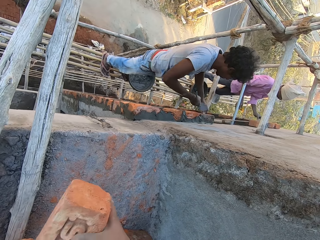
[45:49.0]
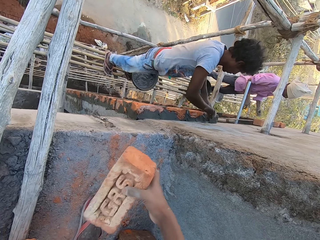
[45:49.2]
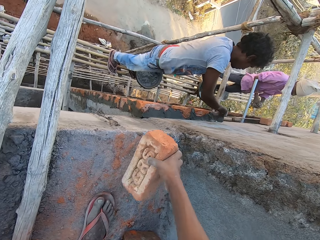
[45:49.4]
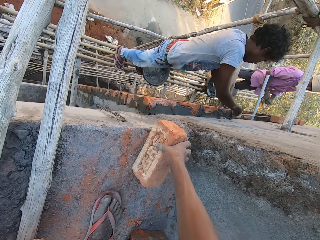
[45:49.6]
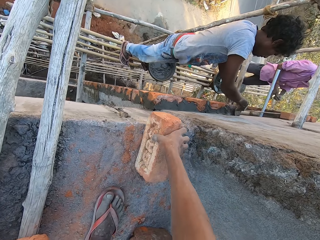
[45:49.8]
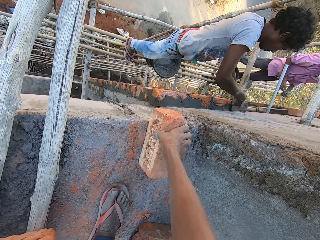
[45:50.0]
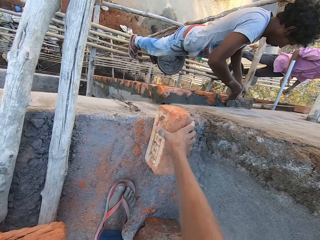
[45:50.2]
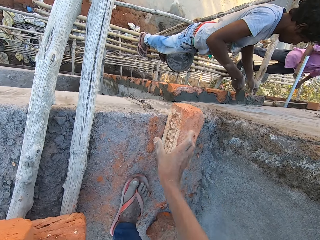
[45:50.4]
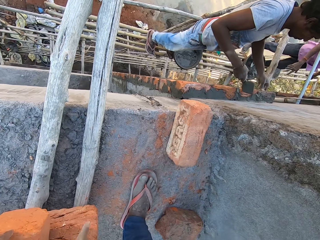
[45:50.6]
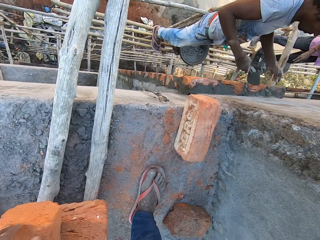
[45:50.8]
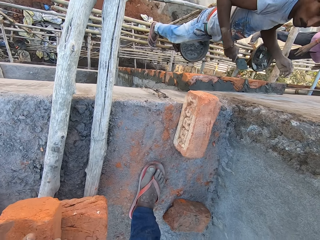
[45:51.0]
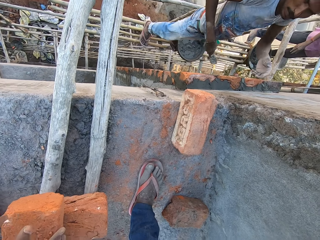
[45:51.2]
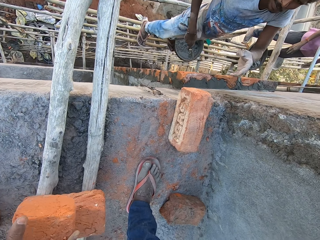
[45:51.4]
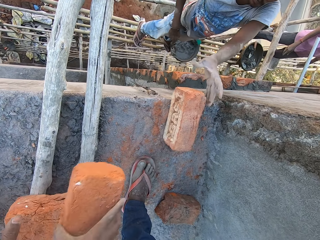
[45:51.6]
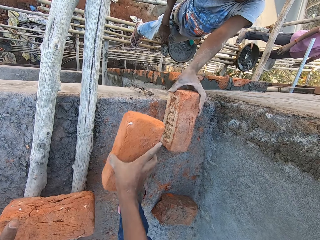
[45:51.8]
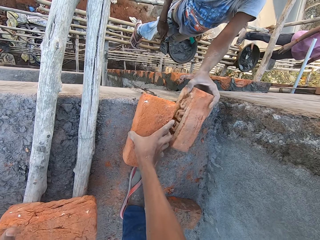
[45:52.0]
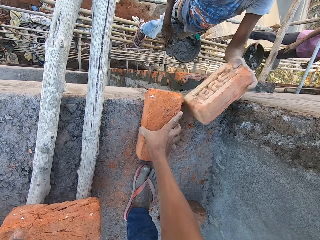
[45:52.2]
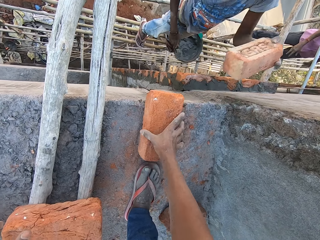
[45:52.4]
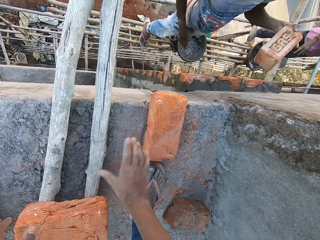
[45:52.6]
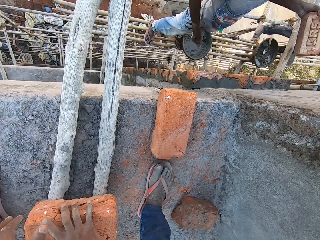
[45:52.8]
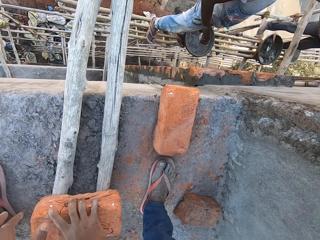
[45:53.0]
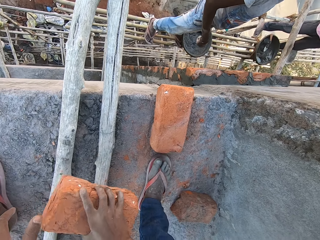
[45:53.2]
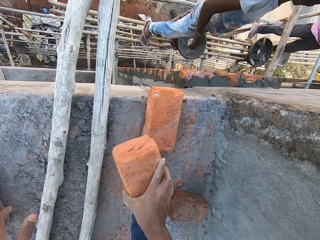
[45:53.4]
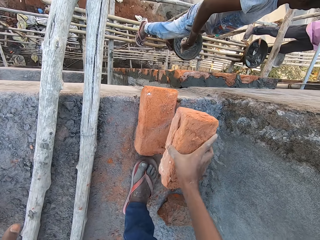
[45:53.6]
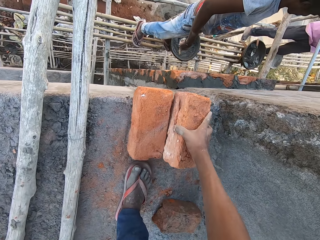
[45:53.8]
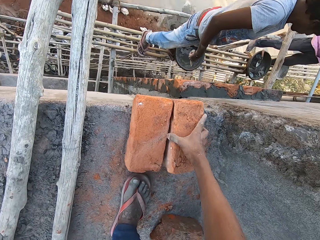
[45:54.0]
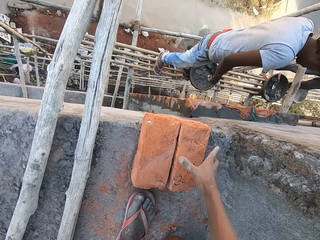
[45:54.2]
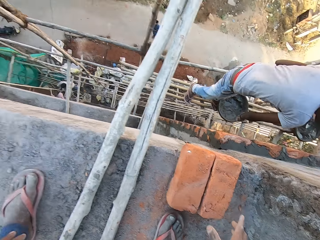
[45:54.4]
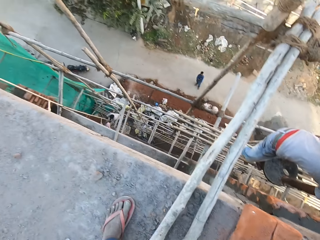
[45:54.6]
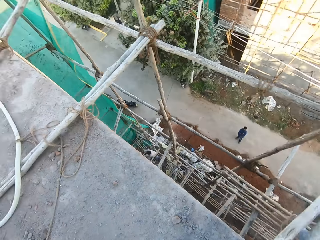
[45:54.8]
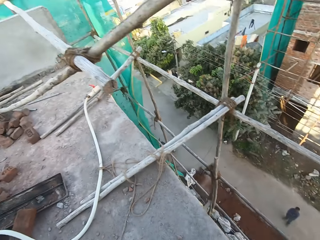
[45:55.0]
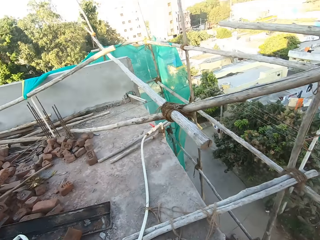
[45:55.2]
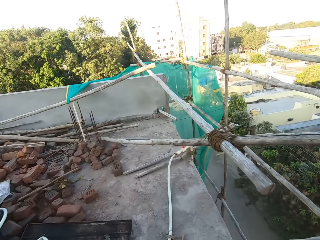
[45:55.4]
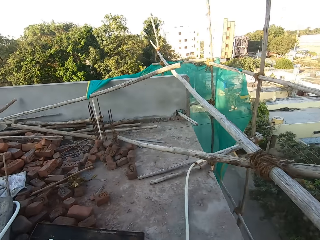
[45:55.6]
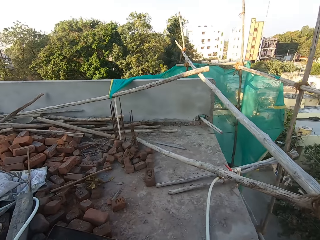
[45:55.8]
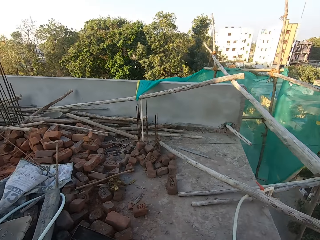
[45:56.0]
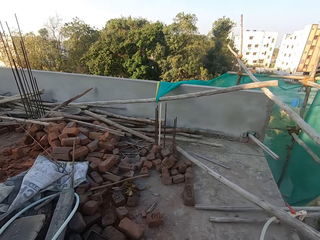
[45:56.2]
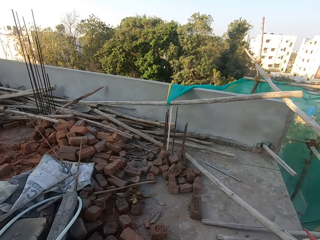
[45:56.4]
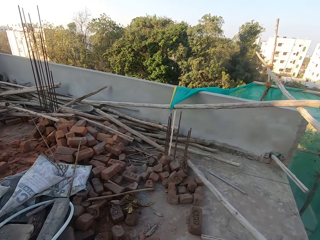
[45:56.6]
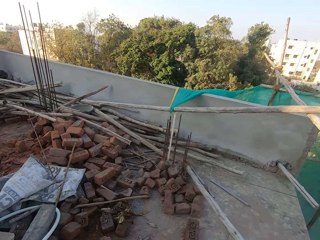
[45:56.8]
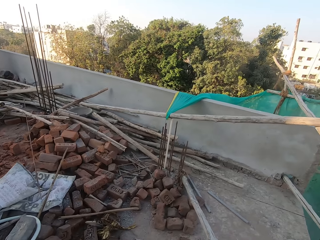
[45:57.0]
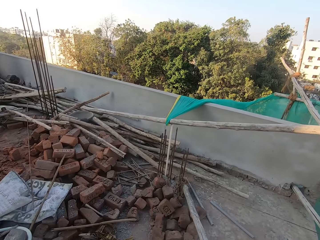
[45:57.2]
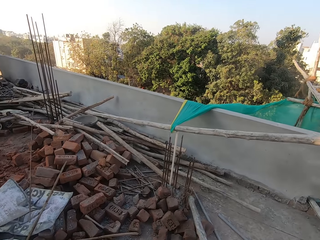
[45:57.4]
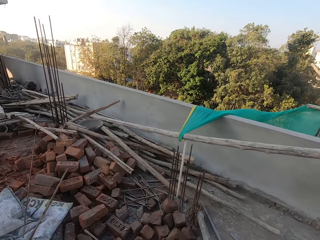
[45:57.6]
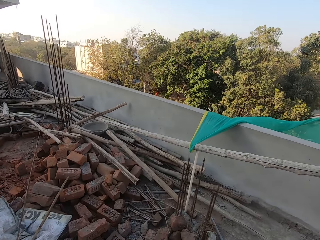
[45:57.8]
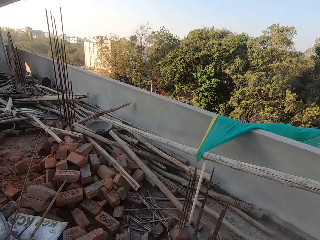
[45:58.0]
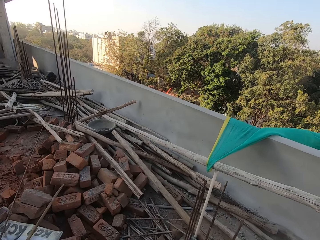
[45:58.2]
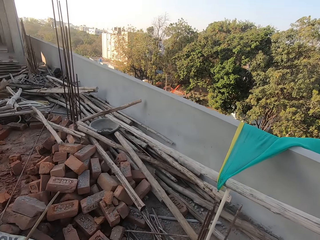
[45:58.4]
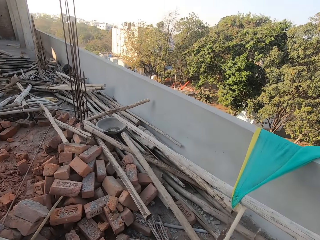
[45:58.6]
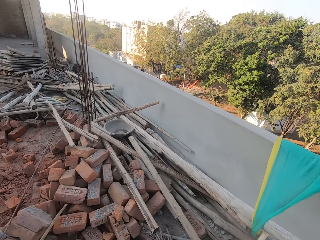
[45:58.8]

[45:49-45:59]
The camera wearer drops a brick on the floor with his right hand. He picks up the brick with the right hand. A man picks up the brick from the floor with his left hand. The camera wearer drops the brick on the floor with his right hand. He moves the brick on the floor with his right hand. The man gives another man the brick. The camera wearer picks up the brick with the right hand. He drops the brick on the floor. He walks in the site.

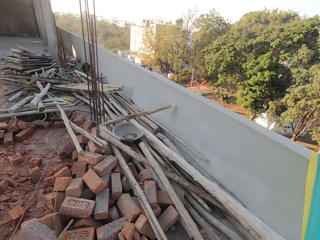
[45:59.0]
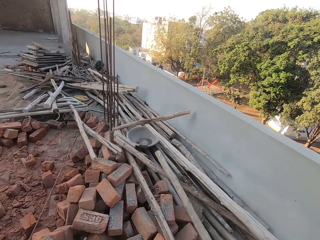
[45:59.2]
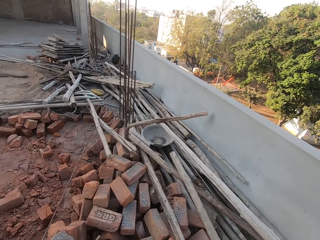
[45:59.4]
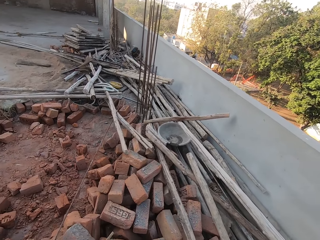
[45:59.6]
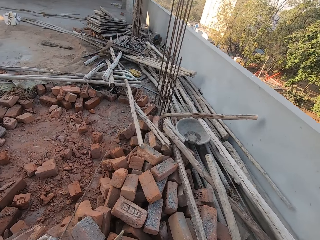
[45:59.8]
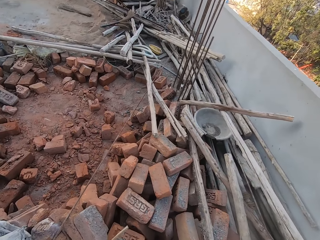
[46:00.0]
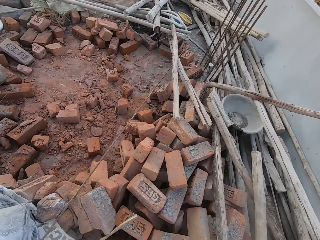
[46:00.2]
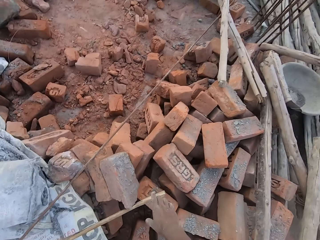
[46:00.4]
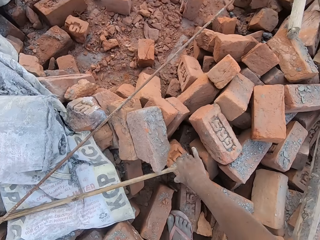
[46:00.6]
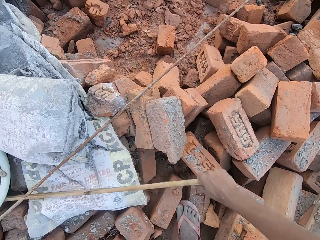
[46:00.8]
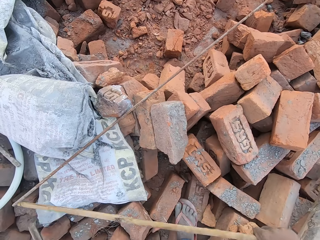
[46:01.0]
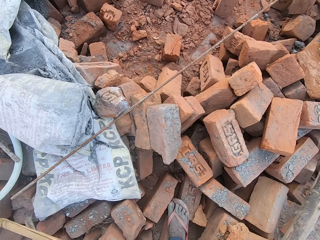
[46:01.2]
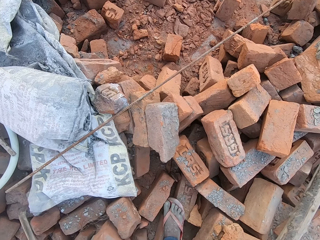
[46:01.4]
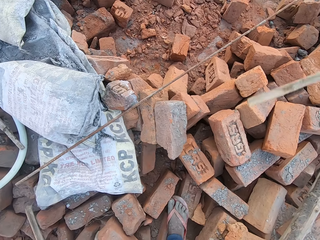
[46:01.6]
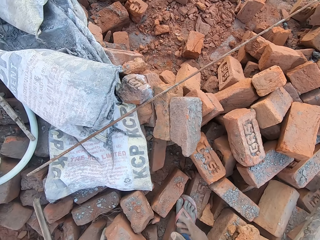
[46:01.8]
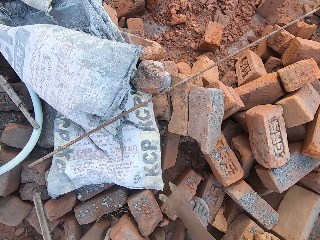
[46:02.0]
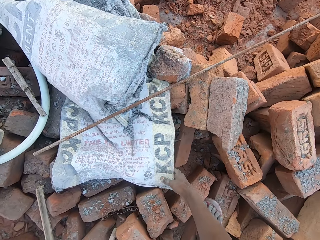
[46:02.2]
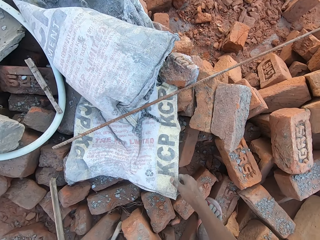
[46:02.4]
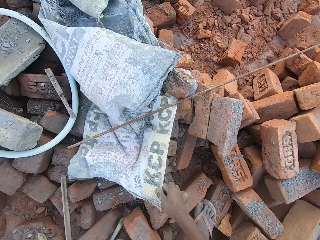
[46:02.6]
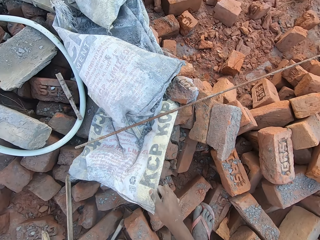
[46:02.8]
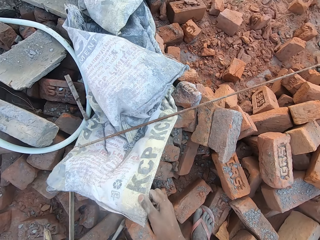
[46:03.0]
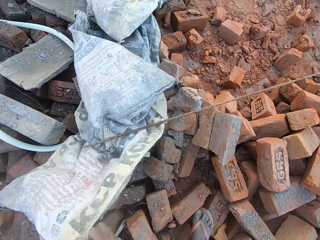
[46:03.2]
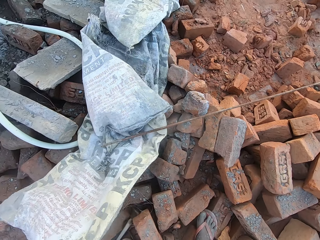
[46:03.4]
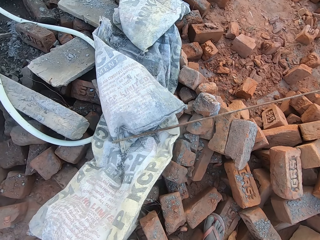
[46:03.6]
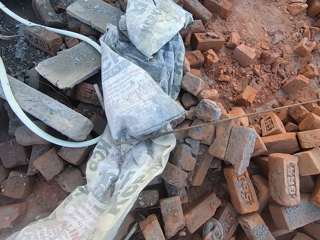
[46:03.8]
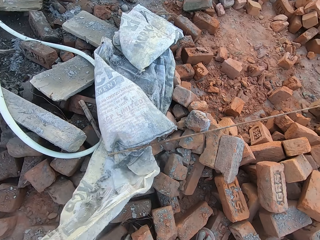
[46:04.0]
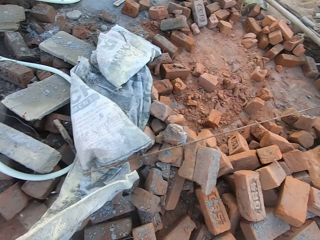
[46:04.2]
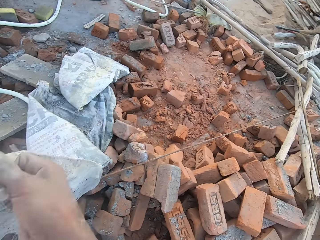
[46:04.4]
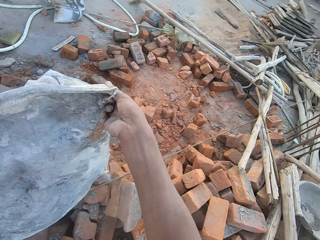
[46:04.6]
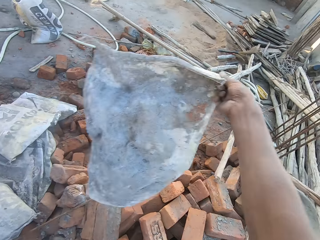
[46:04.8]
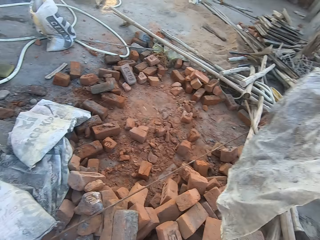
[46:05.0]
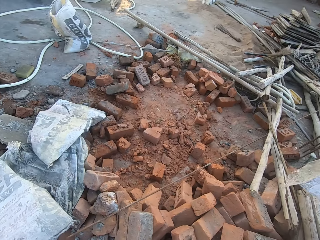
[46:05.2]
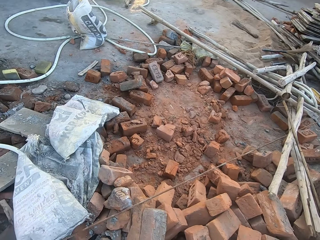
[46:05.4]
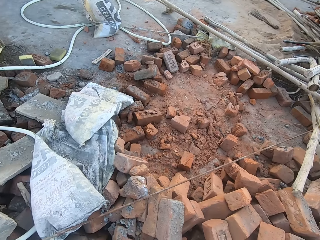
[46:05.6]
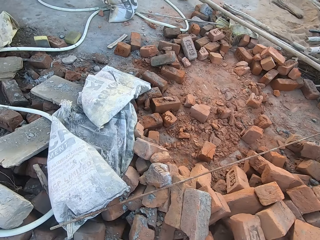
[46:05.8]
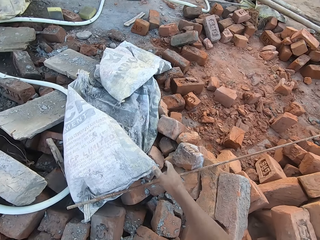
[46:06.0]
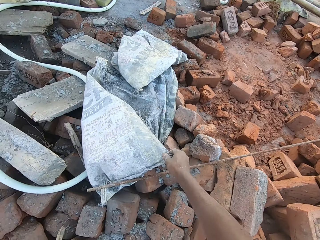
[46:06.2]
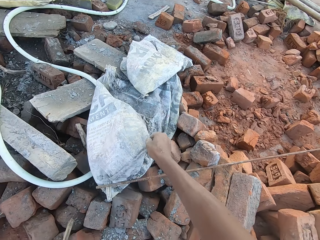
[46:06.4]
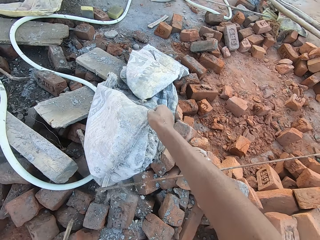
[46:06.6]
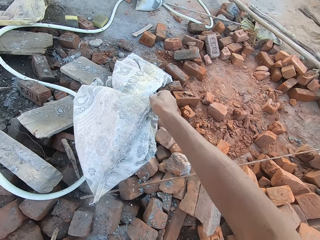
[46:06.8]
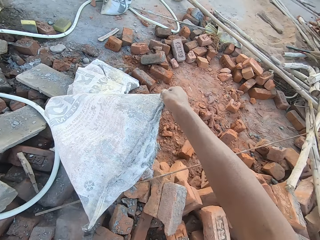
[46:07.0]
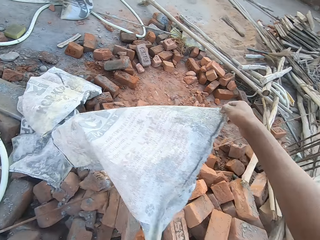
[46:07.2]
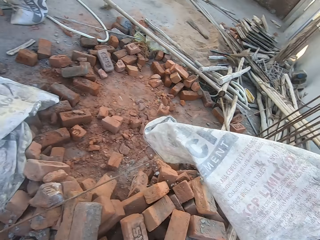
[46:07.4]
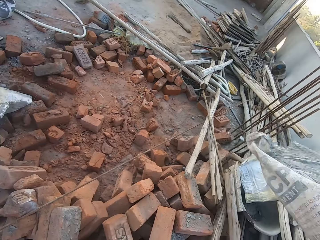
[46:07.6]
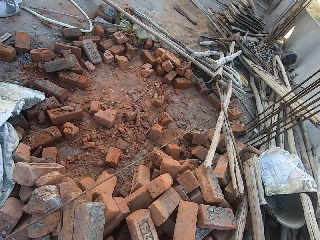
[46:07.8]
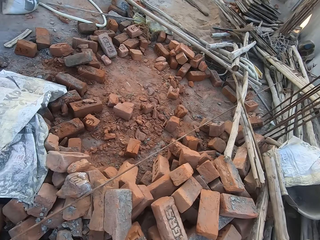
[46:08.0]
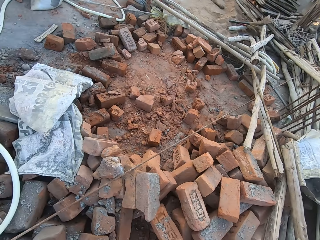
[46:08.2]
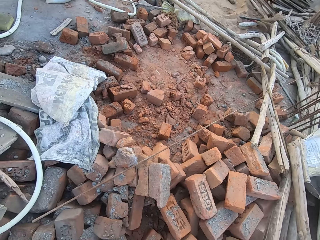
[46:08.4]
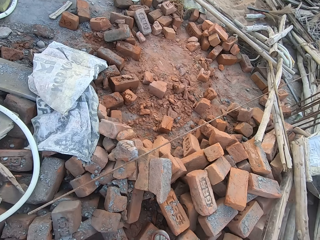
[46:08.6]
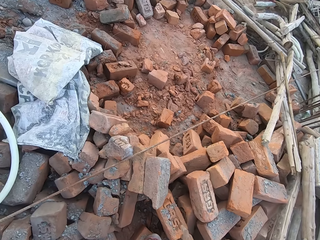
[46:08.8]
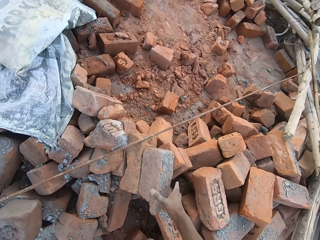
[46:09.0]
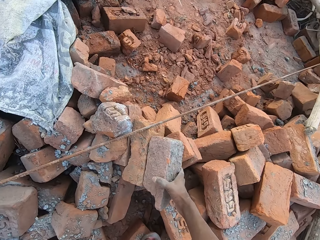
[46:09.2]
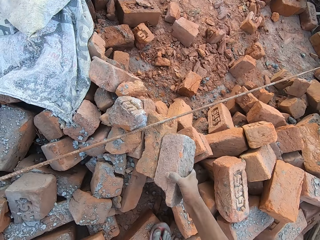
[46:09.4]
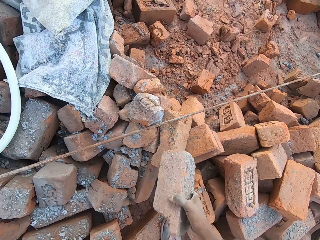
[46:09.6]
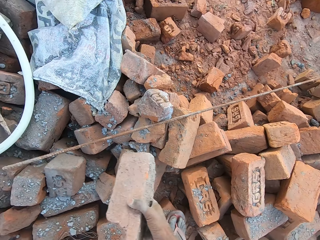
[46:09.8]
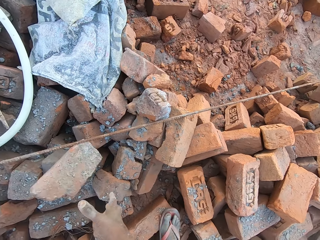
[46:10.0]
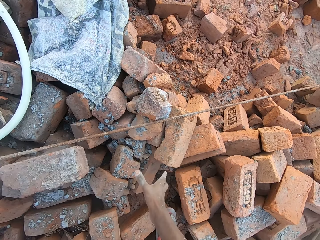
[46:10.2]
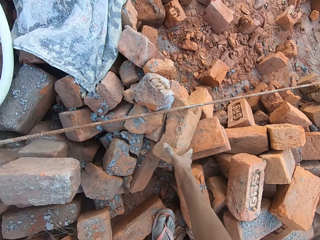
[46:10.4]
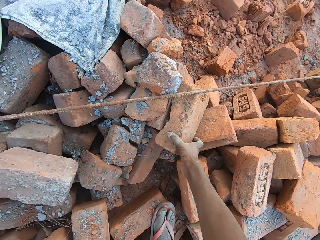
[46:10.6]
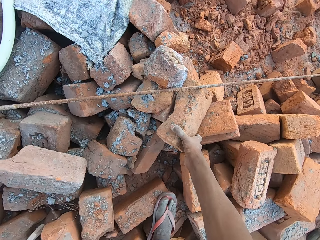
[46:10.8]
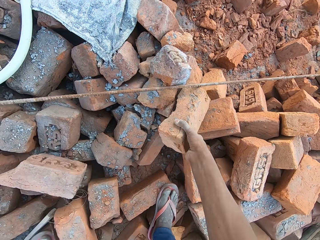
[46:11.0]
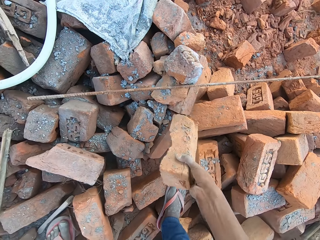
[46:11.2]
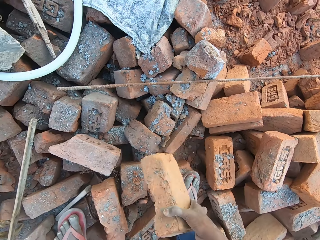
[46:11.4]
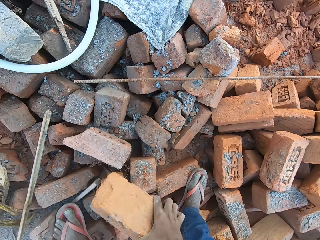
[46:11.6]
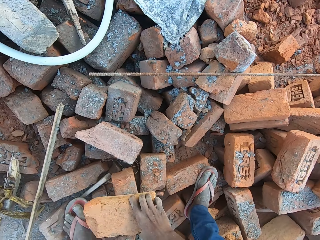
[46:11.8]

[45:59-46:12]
The camera wearer picks a metal rod from the floor with his right hand. He throws the metal rod on the floor with his right hand. He moves some sacks on the floor with his right hand. He picks a sack with the right hand and drops the sack on the floor. He picks a sack with the right hand and drops the sack on the floor. He moves a brick on the floor with his right hand. He picks a brick with the right hand and drops the brick on the floor. He gathers some bricks on the floor with his right hand. He picks a brick with the right hand.
